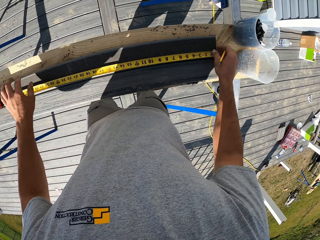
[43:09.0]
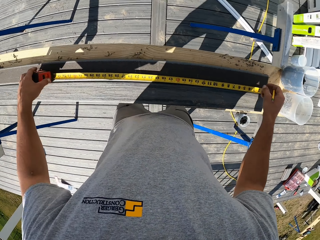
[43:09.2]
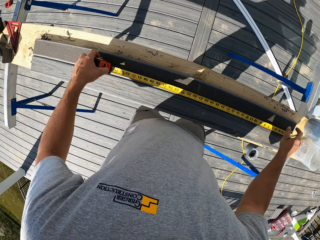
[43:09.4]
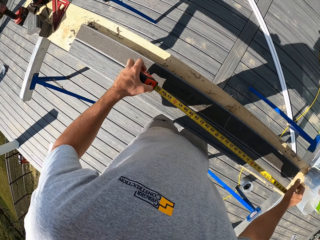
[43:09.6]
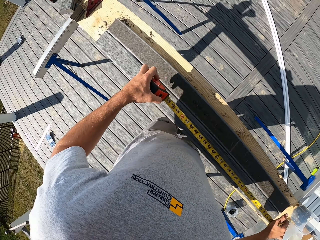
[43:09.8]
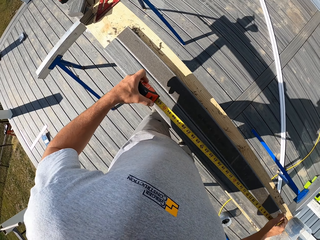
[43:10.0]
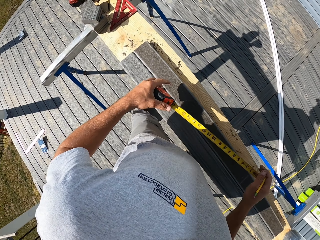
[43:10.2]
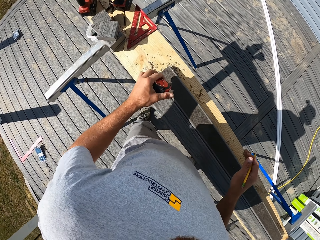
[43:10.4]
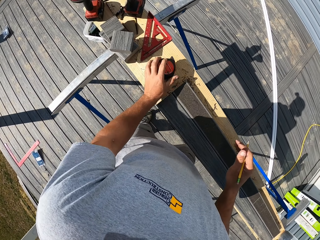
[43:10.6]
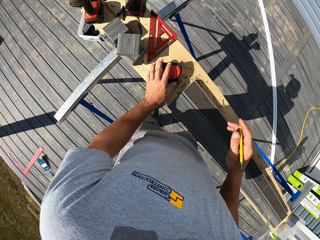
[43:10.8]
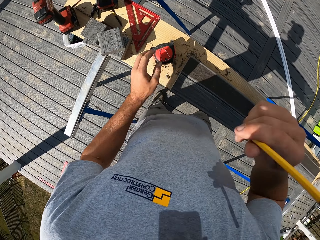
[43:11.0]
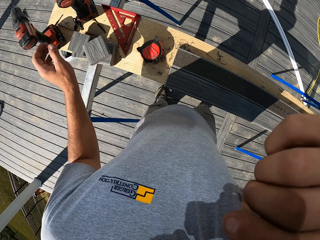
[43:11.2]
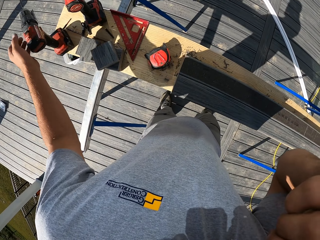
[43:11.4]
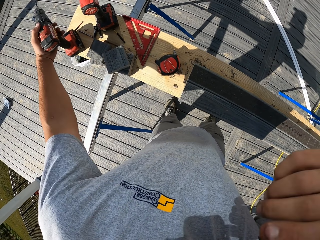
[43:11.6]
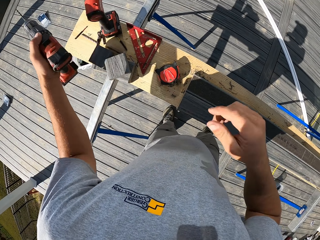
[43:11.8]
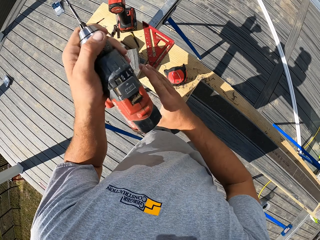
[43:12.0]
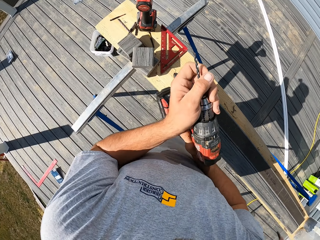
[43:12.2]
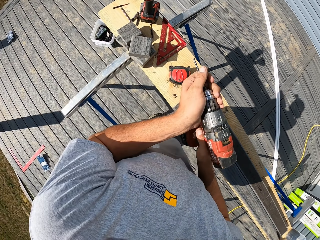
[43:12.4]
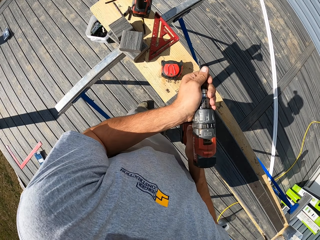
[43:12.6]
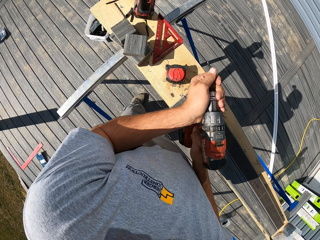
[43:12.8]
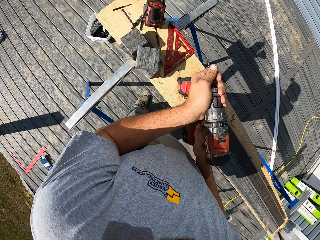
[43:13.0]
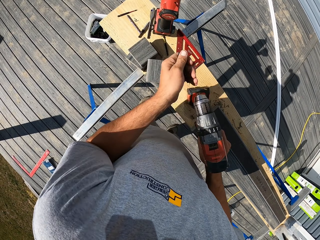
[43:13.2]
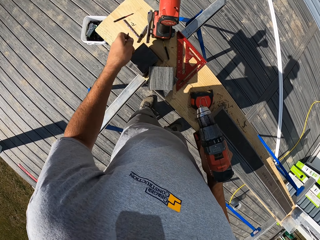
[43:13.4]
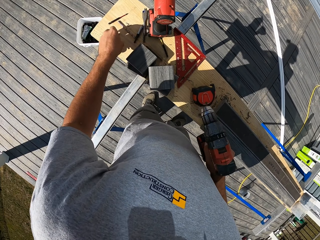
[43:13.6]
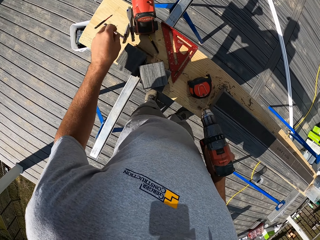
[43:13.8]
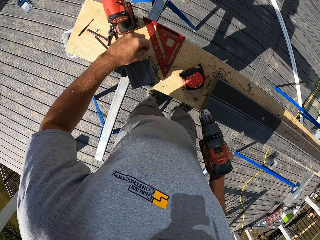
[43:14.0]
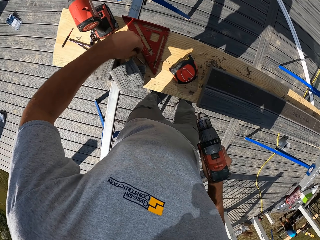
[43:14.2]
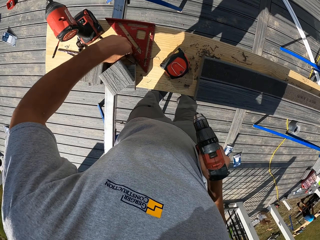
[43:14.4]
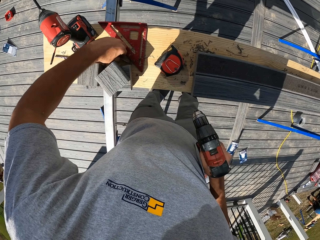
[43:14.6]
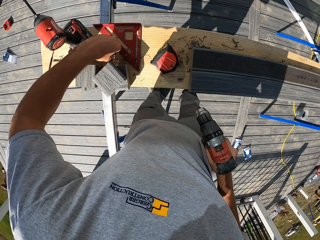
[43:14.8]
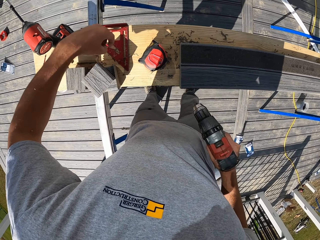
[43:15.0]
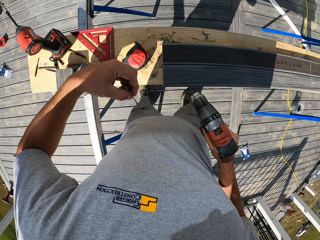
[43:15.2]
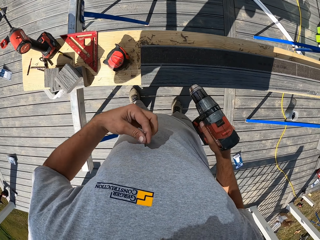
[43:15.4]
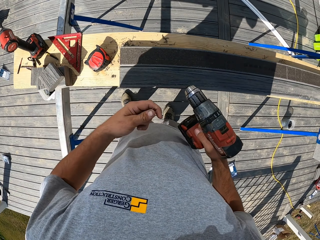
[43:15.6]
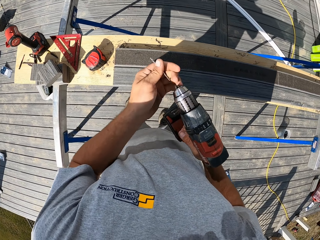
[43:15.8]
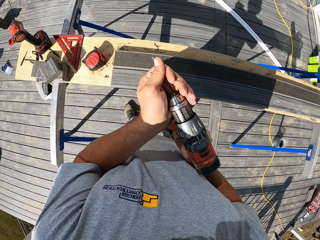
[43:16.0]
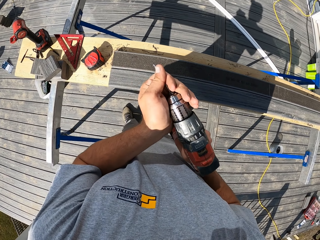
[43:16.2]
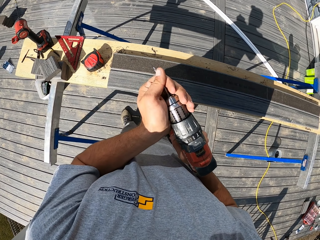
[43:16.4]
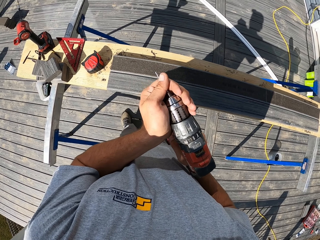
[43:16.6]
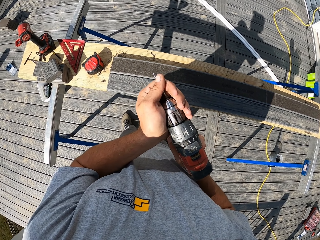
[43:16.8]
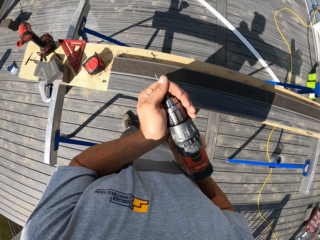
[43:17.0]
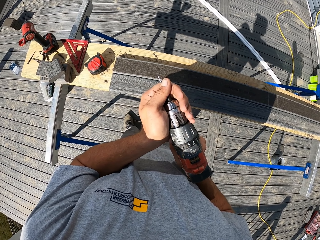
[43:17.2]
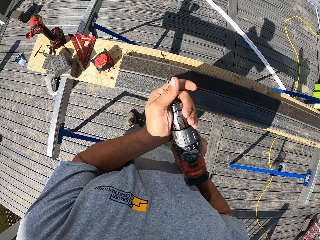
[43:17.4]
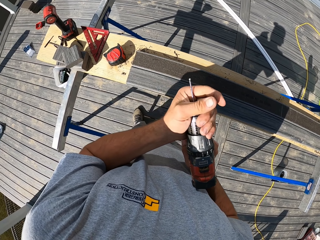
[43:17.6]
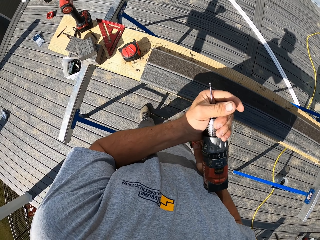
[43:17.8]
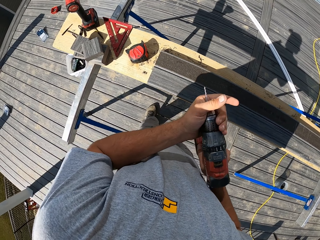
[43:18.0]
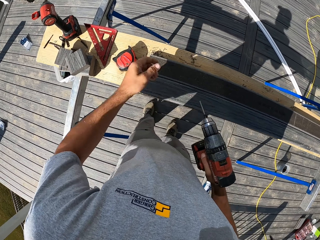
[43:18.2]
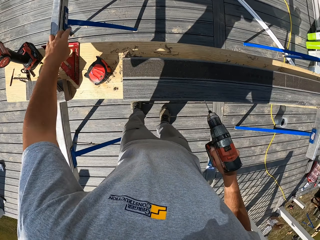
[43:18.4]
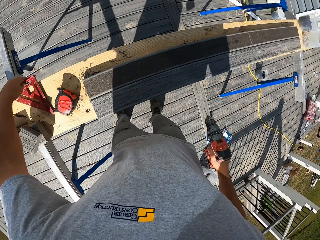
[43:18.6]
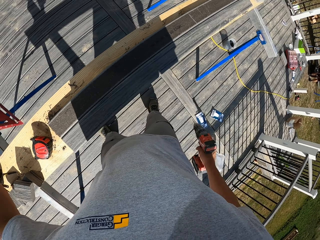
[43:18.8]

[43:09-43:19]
The camera wearer moves the tape measure. They pick up the tape measure. They put the tape on the side. They pick up the drill. They remove the drill bit. They pick up the bit. They put down the drill bit. They attach the drill bit on the drill.

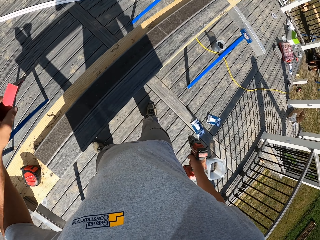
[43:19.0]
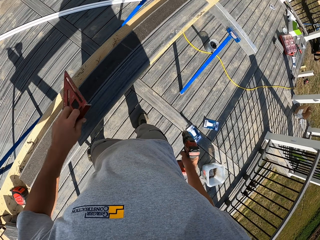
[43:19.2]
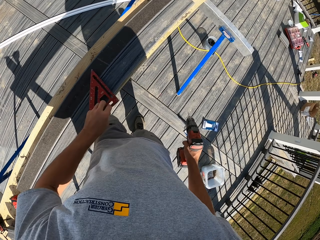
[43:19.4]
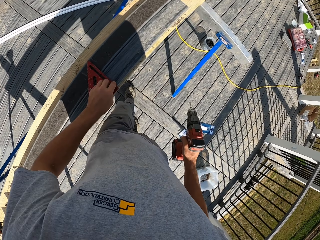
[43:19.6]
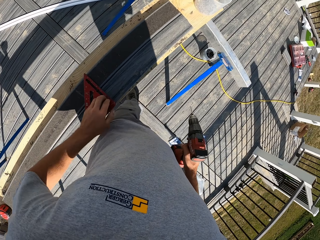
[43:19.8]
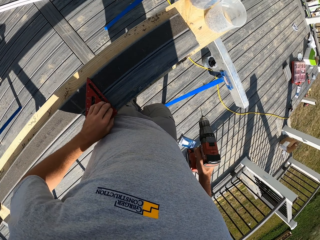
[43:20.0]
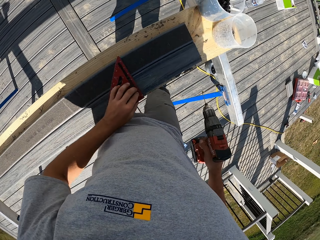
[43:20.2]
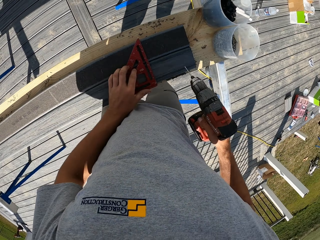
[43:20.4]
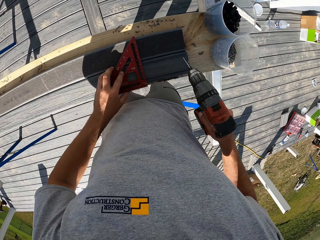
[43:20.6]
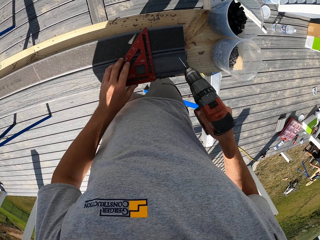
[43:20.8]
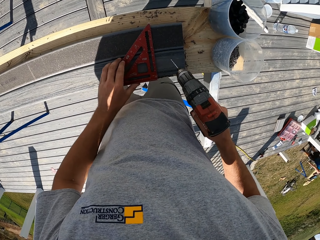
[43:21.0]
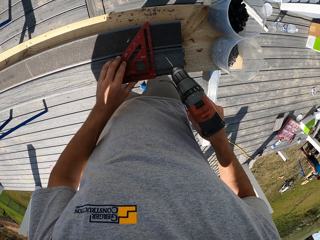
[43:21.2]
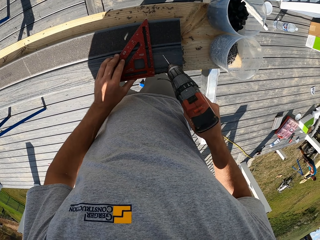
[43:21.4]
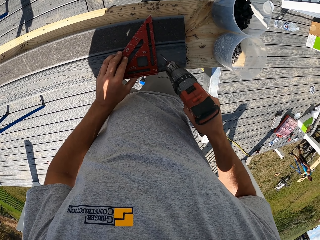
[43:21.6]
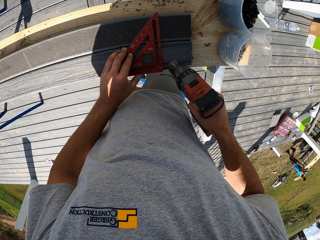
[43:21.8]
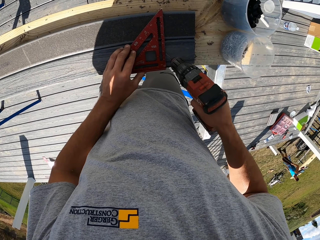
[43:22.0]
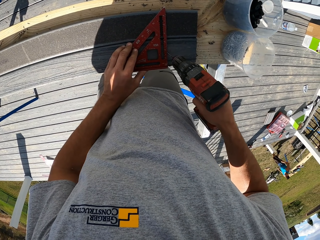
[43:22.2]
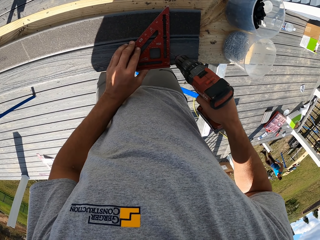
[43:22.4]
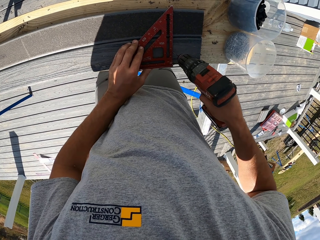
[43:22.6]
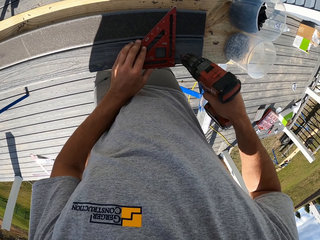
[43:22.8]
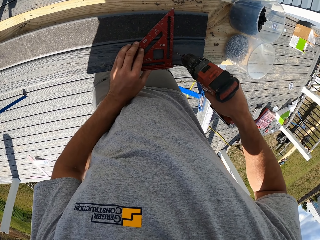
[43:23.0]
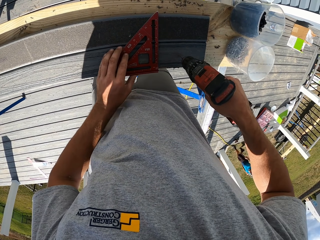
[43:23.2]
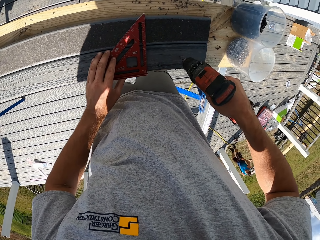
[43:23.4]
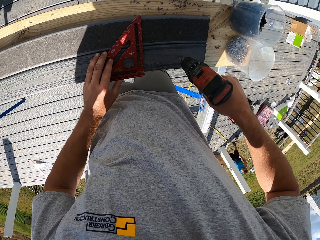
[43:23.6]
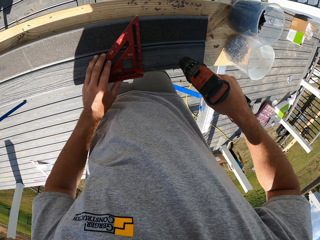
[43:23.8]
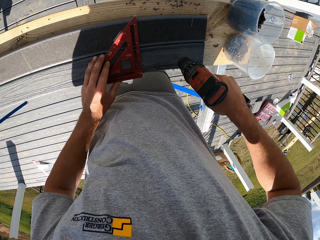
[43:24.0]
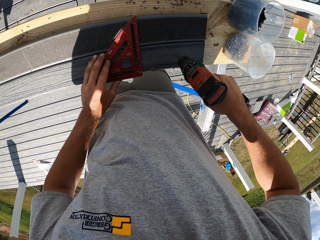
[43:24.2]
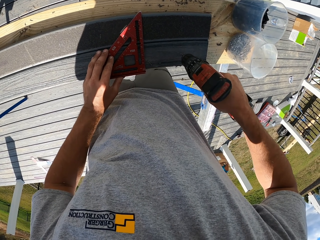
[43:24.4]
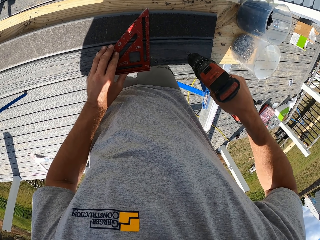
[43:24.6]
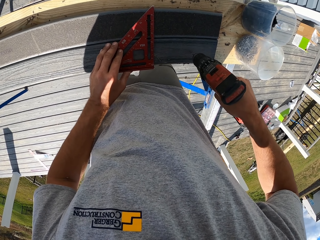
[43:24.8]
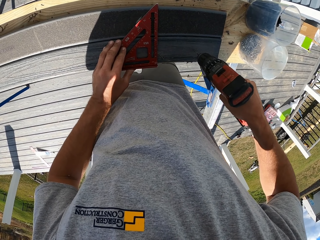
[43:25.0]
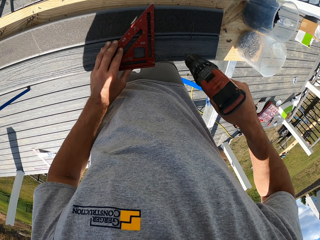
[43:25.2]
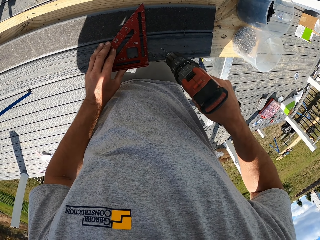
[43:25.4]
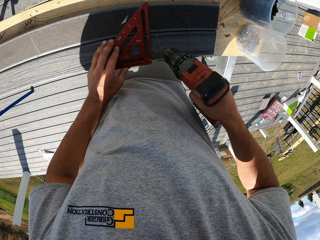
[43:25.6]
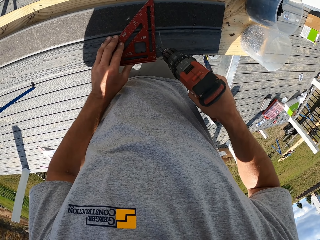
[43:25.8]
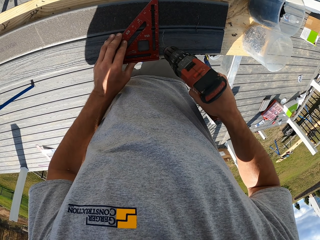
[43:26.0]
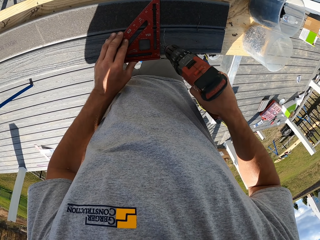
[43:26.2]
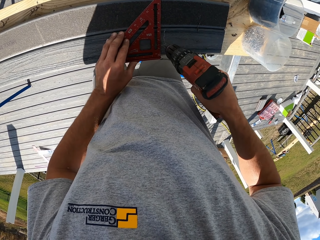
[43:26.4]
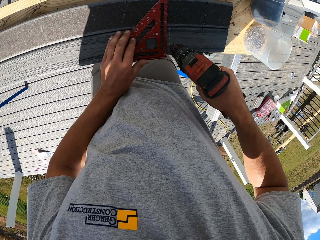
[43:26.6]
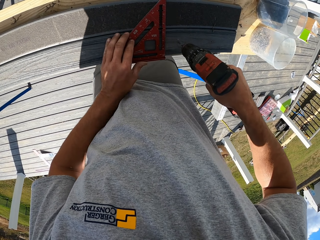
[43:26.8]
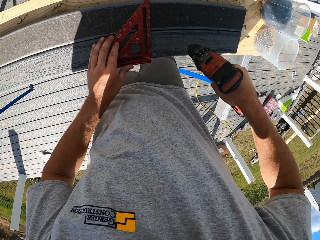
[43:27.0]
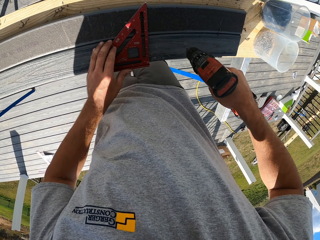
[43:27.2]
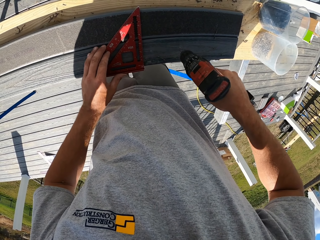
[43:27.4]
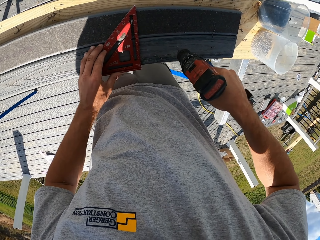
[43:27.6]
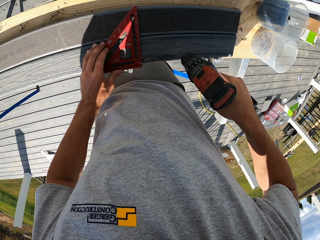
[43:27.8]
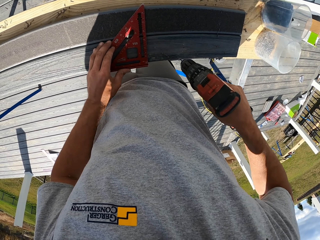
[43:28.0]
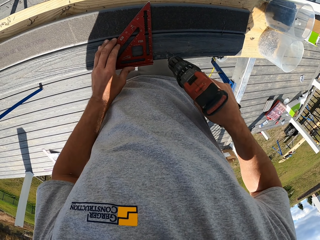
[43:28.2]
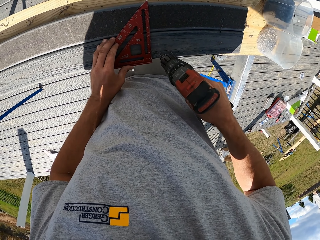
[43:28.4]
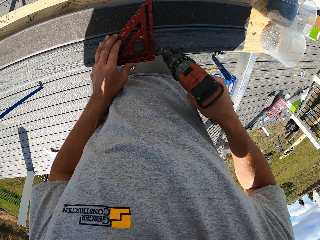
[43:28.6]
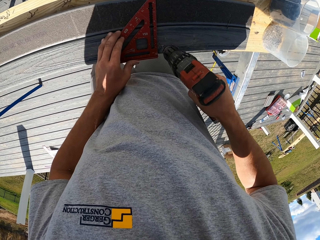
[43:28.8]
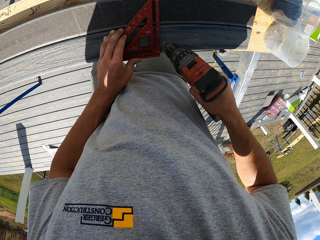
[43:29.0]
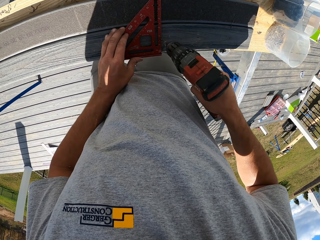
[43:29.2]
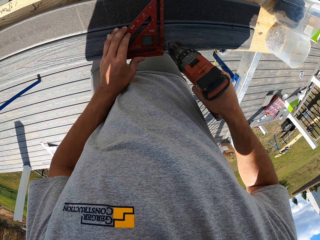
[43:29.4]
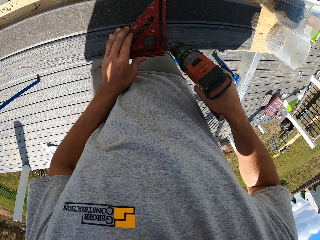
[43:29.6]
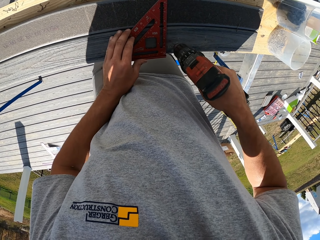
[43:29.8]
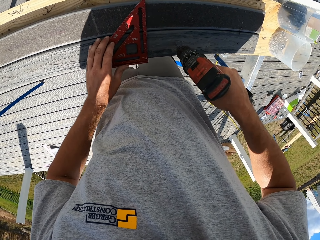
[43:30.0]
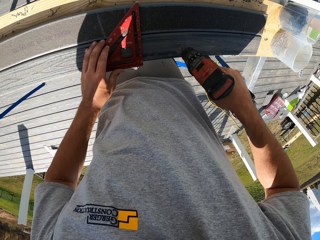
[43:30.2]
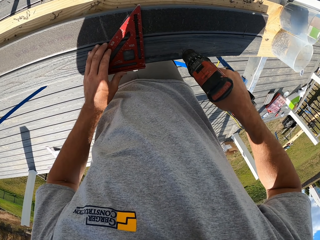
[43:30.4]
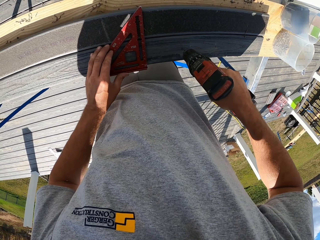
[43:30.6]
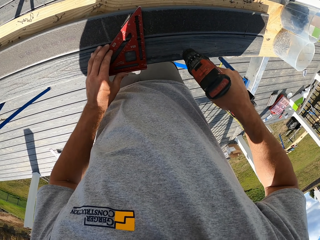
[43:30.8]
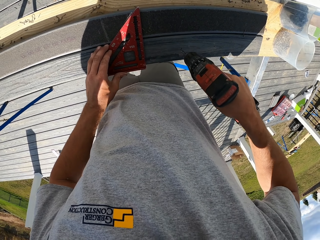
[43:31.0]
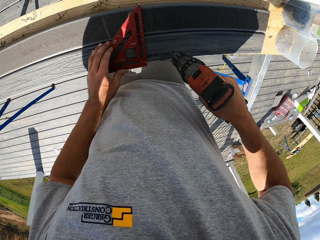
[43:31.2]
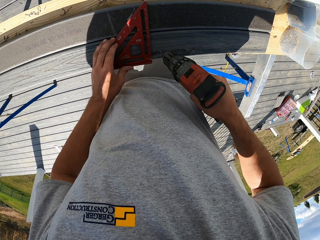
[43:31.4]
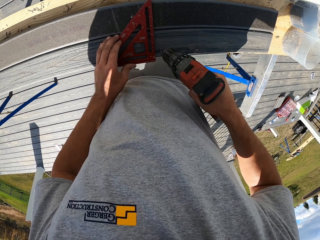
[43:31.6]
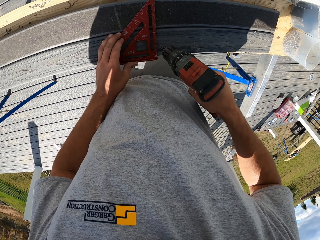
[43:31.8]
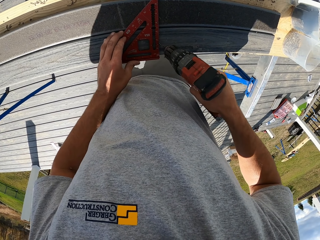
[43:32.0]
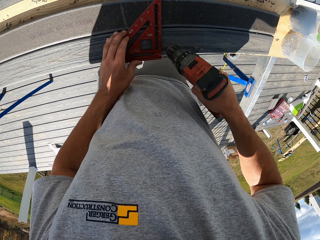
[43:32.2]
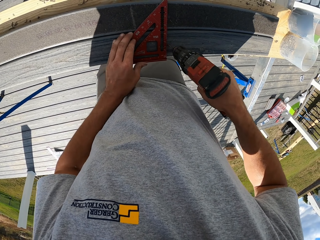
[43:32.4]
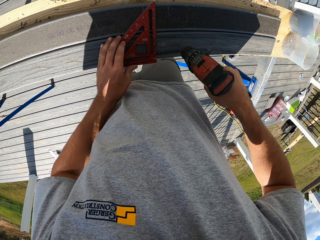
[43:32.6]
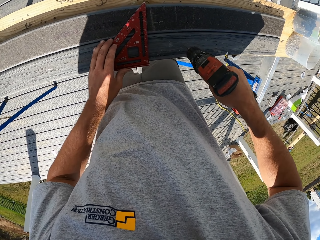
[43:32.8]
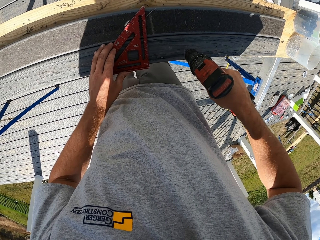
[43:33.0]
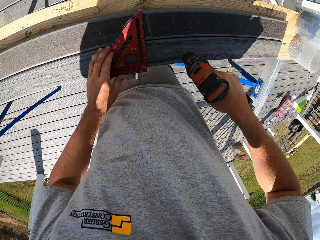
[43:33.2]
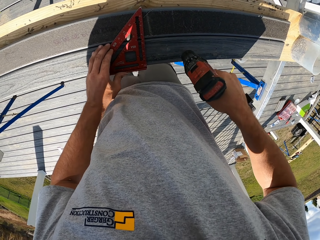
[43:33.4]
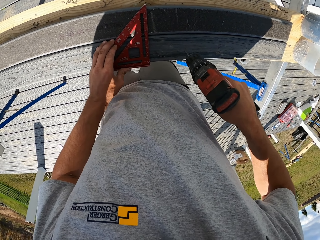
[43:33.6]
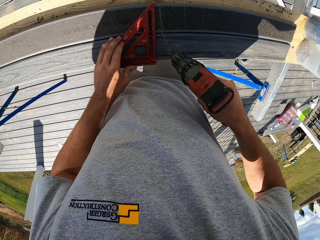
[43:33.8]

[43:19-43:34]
The camera wearer picks up the square ruler or triangle ruler. They place the square ruler on the wood. They move the triangle ruler on something. They drill the wood. They drill another hole on something. They drill something.
